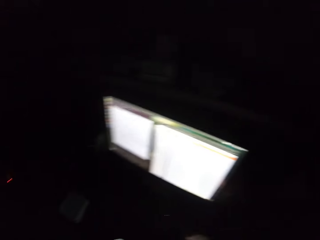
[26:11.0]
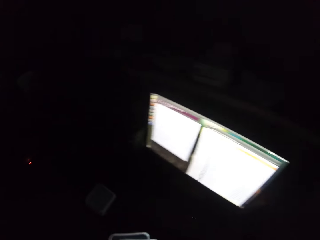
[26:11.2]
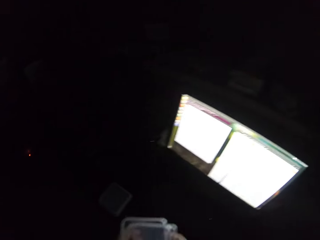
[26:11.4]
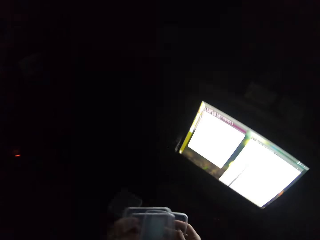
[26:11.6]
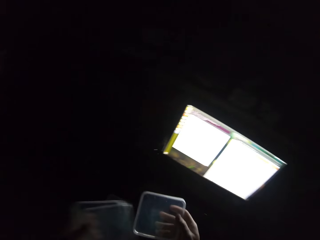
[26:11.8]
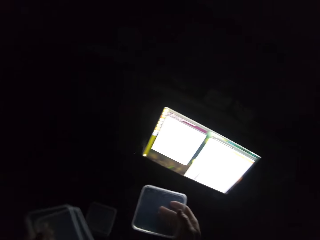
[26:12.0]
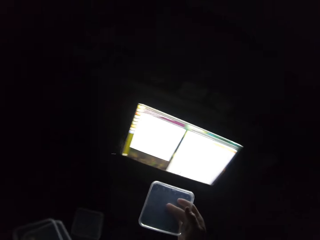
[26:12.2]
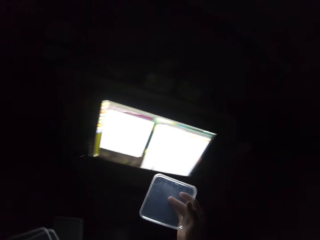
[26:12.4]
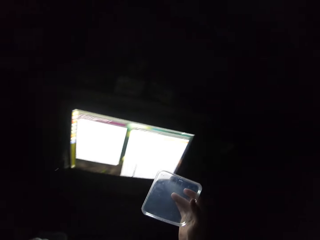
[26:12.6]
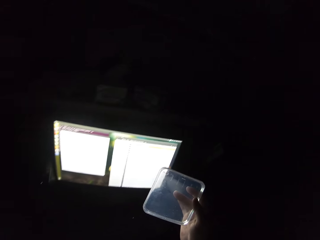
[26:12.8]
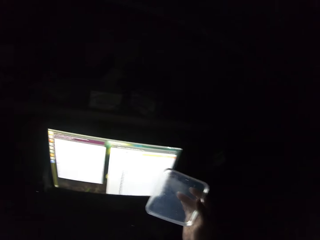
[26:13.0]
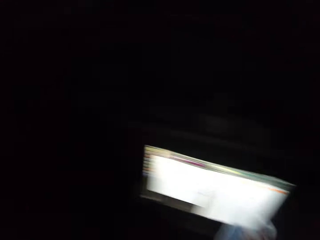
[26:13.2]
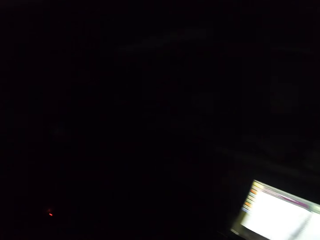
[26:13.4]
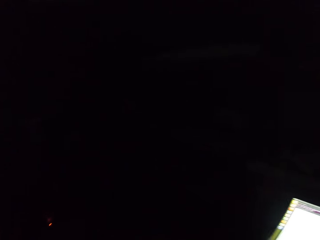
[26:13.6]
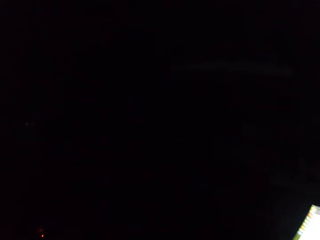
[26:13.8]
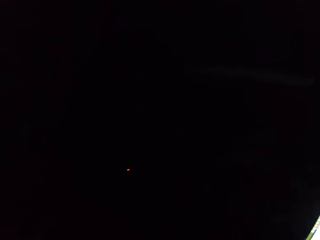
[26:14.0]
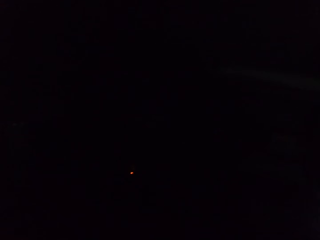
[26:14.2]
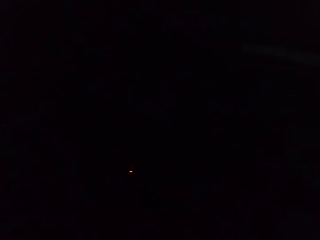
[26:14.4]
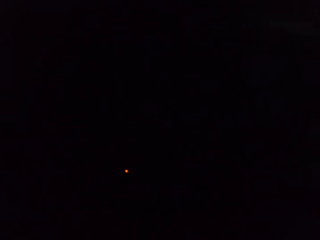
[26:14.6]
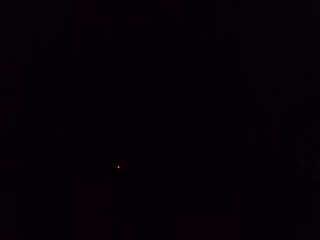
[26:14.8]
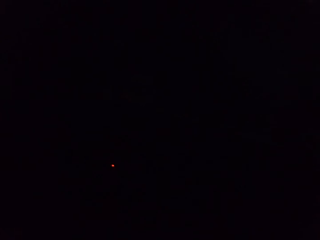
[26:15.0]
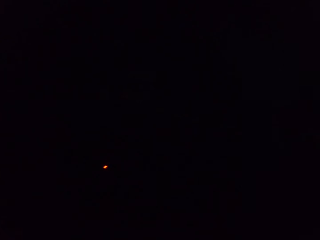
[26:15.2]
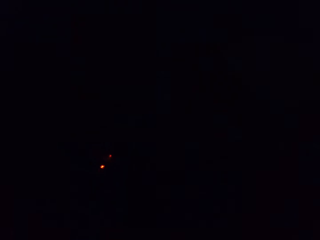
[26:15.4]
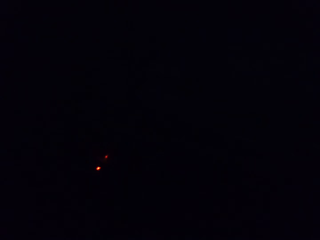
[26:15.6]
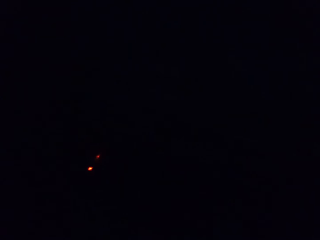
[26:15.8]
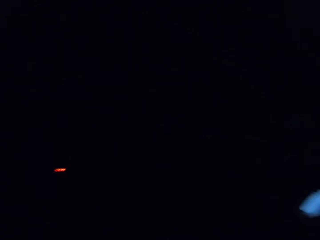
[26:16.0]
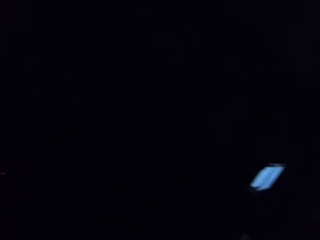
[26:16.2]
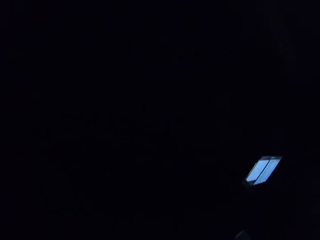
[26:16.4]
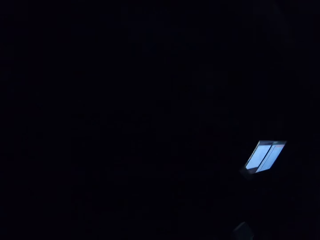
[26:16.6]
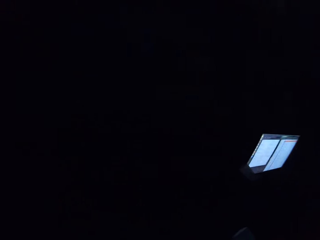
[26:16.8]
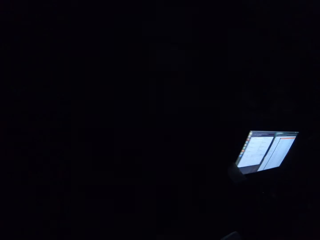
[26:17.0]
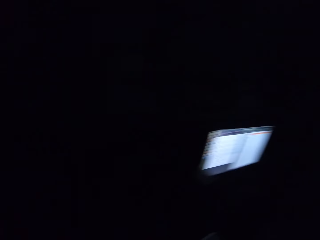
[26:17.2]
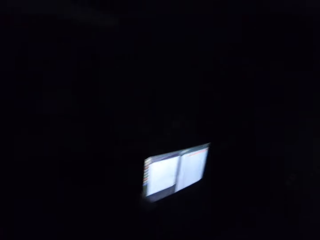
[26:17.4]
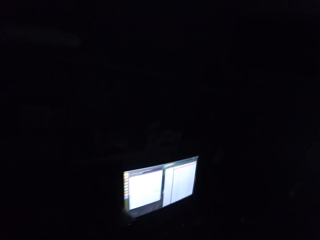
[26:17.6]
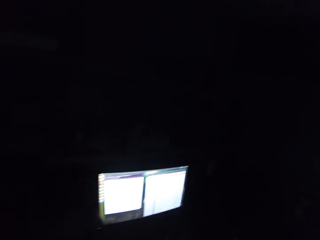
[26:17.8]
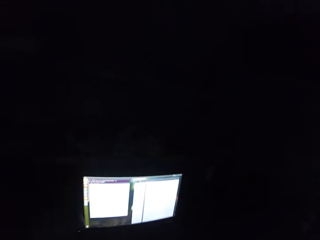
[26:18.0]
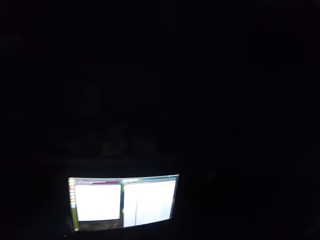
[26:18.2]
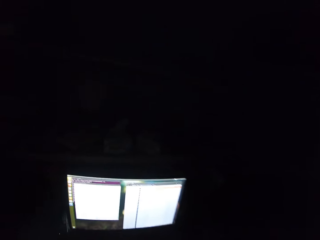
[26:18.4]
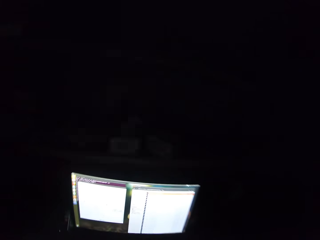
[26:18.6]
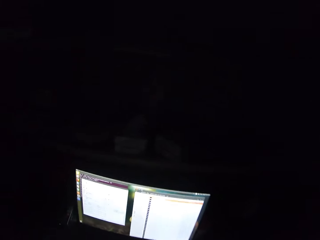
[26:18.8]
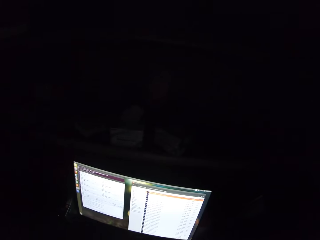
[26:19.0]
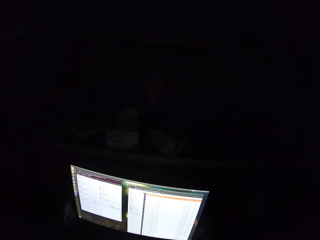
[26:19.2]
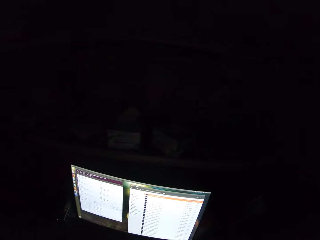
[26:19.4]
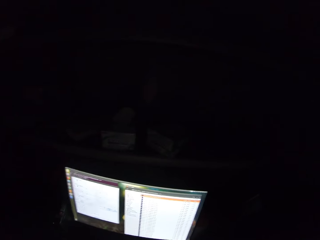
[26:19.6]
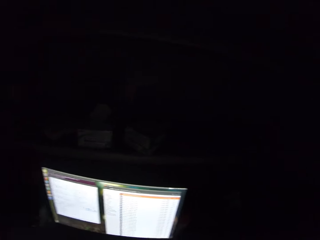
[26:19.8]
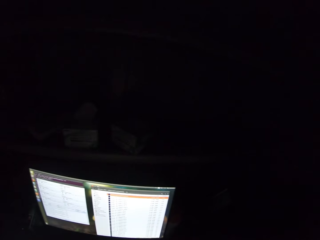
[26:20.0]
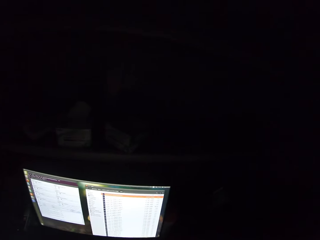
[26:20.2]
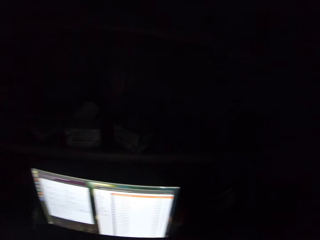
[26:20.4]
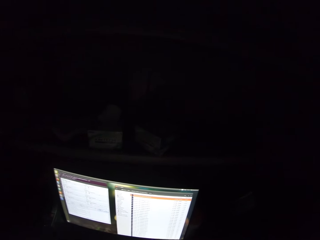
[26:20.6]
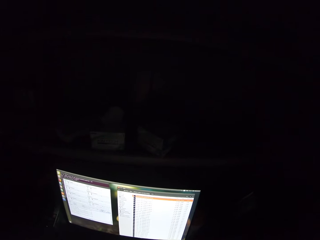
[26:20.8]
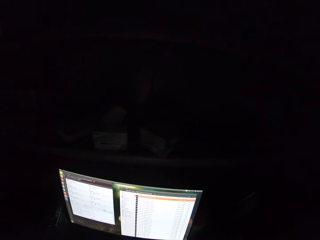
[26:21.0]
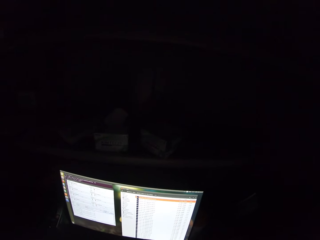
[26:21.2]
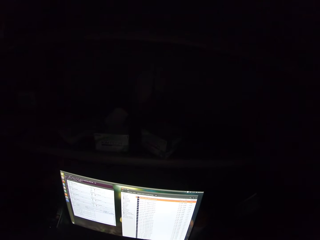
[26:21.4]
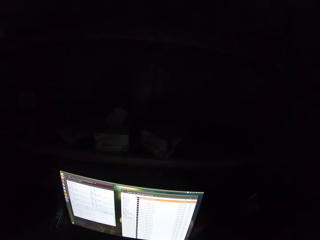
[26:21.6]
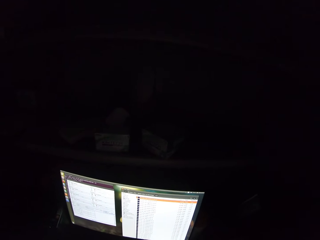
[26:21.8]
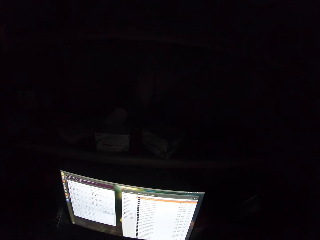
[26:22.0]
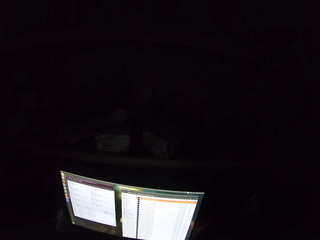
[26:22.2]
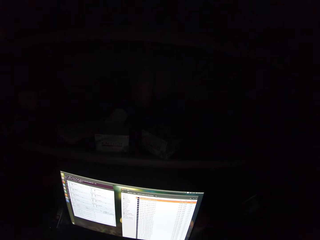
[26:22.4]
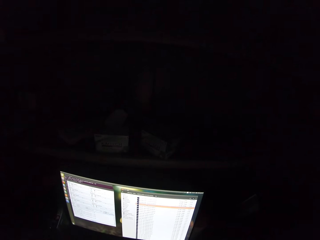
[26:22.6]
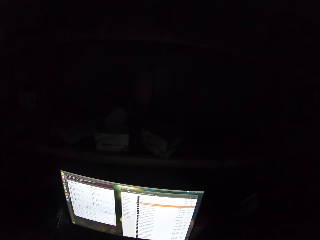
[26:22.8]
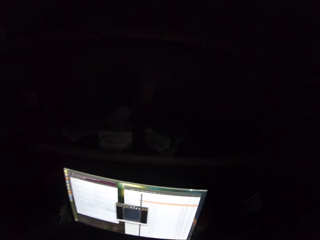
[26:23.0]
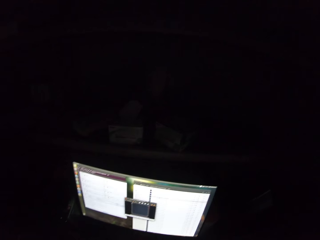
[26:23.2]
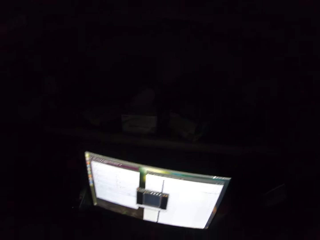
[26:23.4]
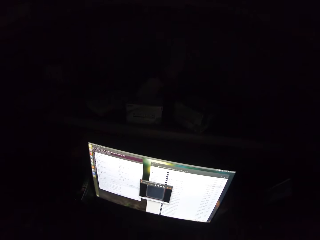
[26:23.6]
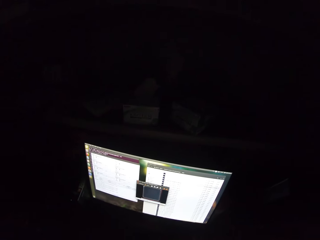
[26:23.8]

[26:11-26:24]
The camera wearer looks around the room. They operate a computer.

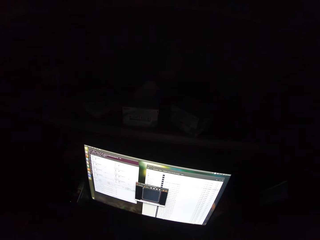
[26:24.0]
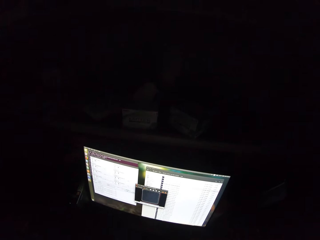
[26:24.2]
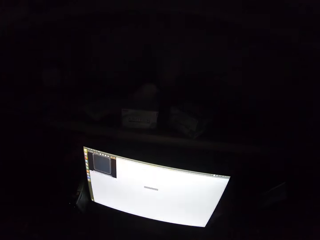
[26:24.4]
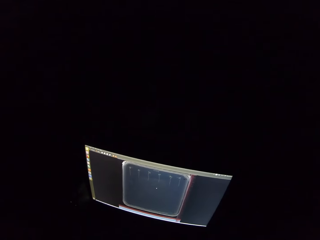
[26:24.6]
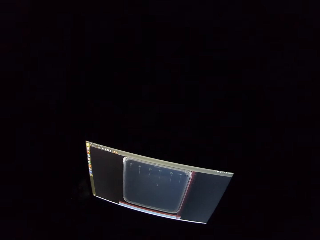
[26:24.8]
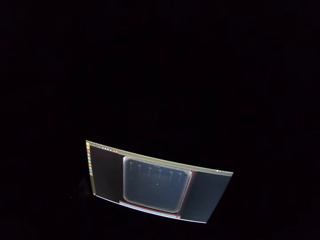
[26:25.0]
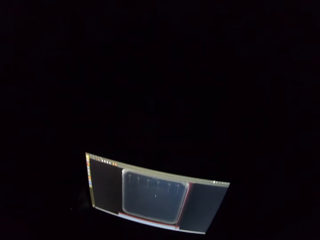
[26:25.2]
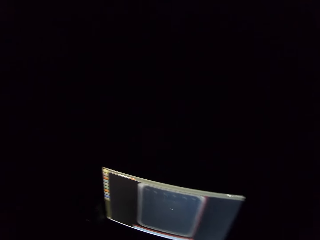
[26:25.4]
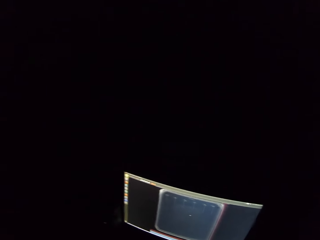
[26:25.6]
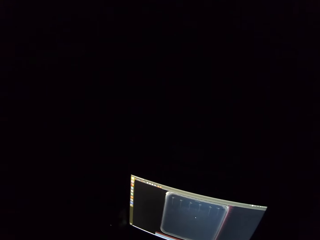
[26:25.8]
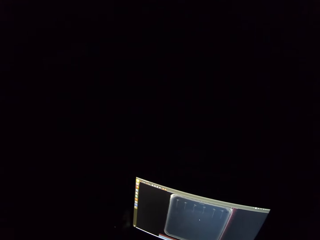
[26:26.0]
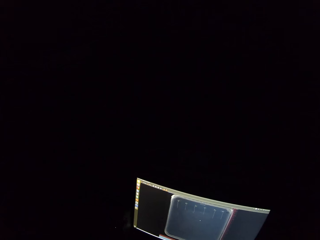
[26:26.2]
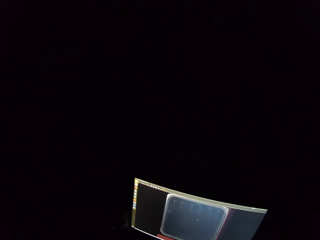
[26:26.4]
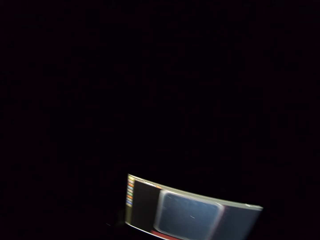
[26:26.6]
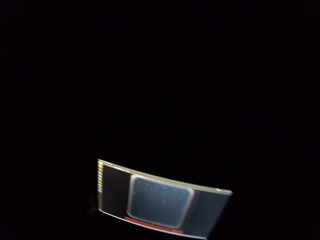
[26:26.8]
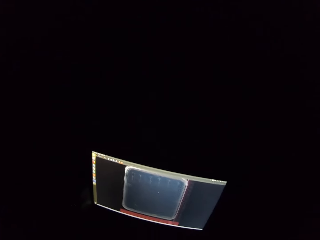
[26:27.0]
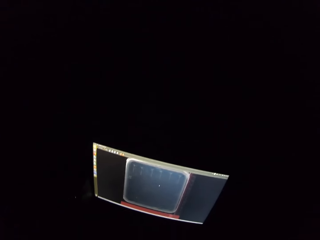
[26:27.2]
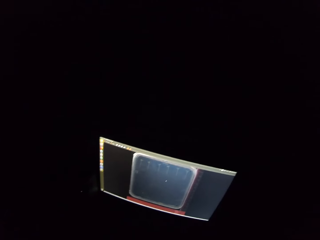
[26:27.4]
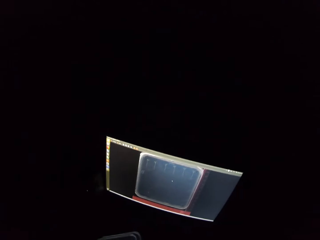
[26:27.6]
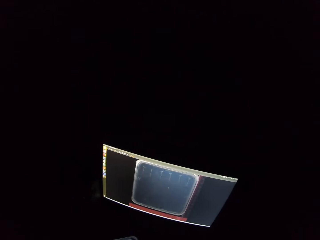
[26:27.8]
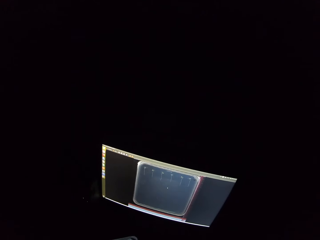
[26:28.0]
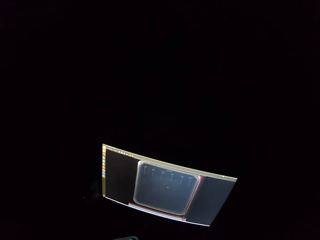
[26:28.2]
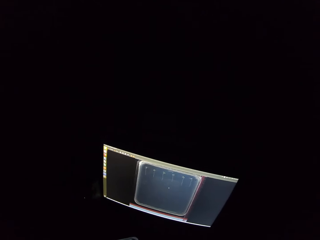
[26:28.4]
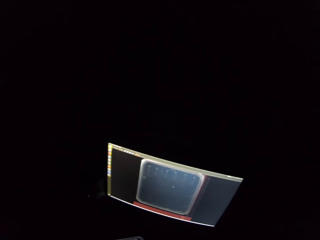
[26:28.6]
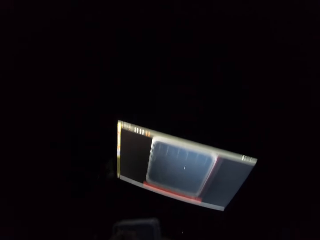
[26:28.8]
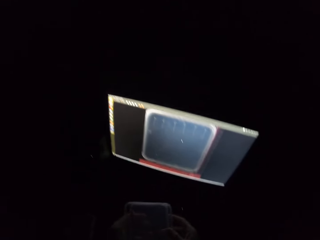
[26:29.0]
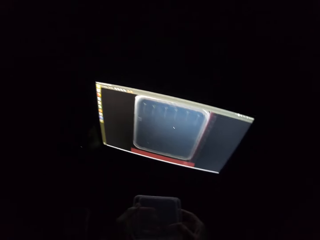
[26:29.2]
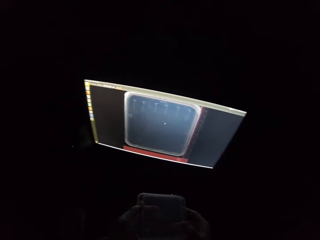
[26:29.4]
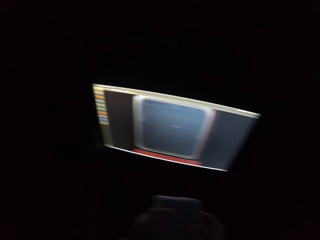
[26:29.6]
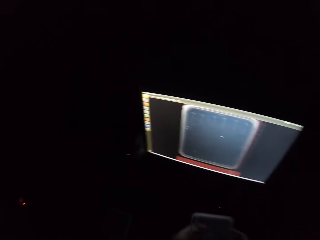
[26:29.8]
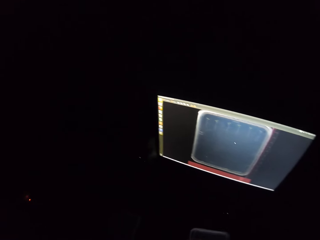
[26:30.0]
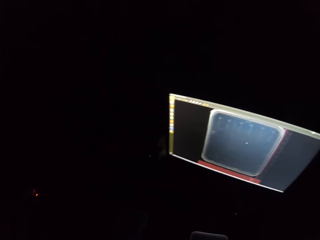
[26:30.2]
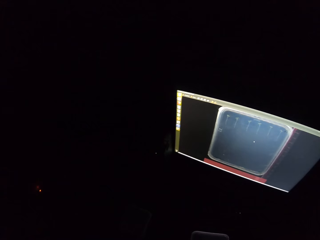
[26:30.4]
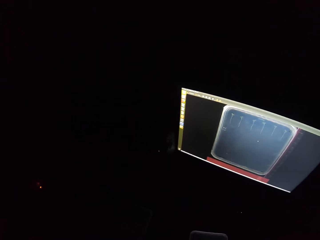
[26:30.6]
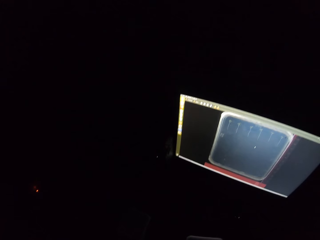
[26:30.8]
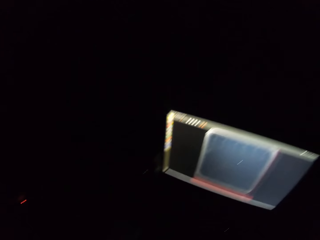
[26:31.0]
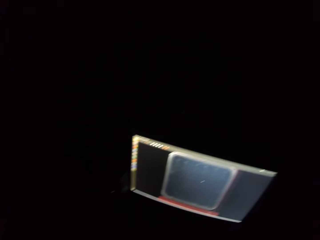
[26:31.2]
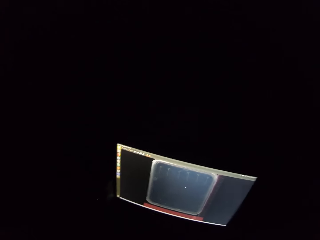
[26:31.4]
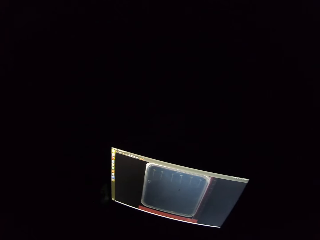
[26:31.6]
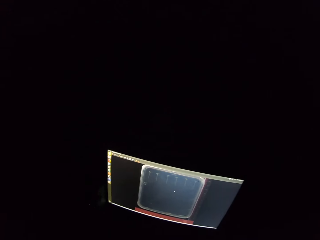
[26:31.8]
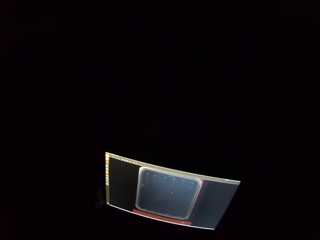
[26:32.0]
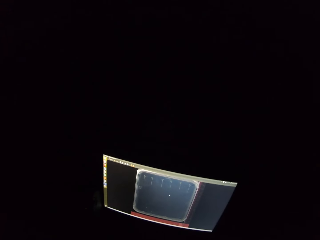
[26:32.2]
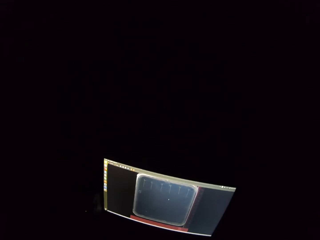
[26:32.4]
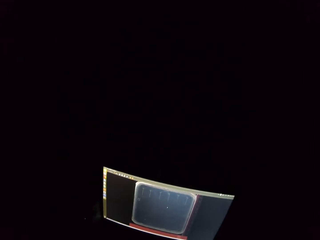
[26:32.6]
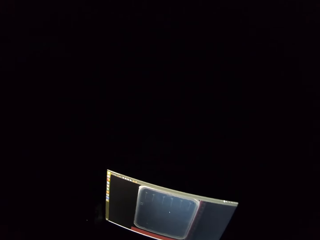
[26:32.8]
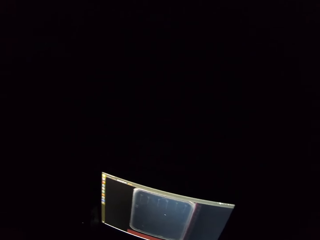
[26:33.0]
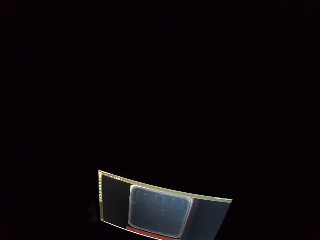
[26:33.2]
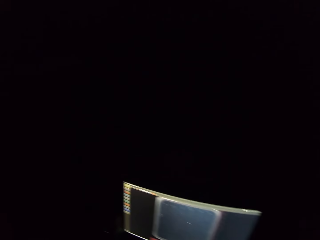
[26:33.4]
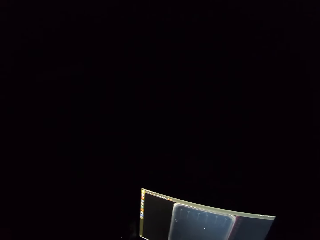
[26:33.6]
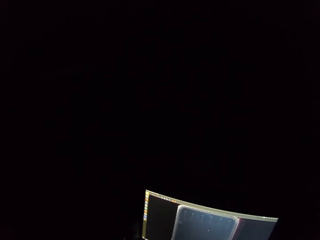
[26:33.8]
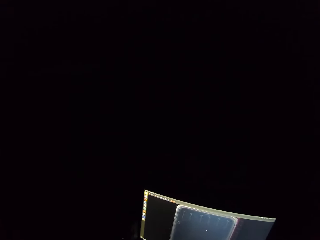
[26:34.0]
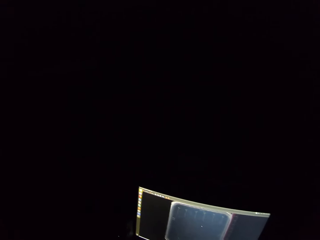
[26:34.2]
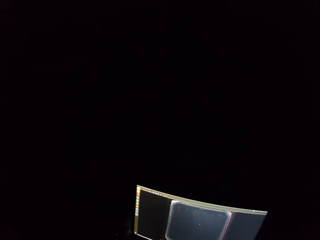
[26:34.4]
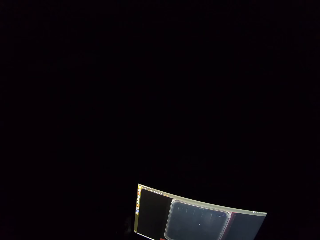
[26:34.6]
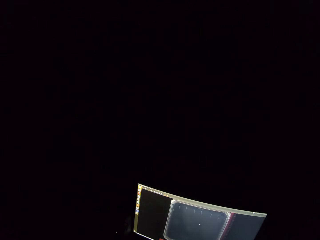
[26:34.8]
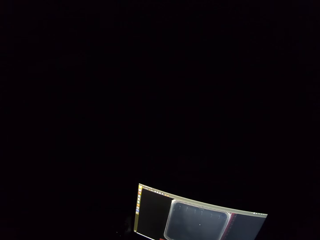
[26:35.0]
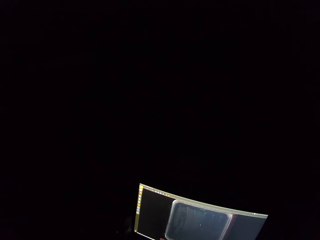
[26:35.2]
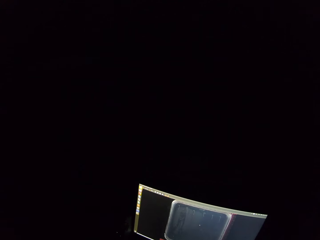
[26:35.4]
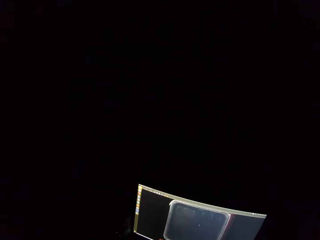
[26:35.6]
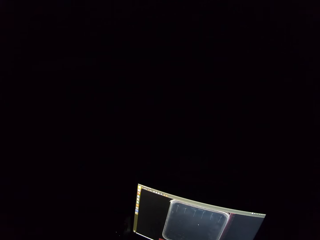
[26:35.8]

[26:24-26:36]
The camera wearer holds an item with his hands.
